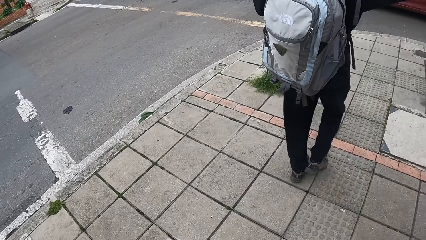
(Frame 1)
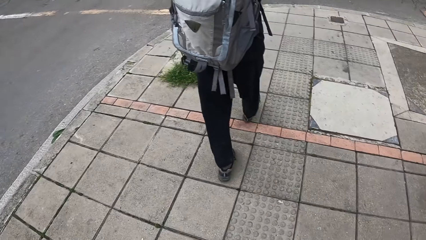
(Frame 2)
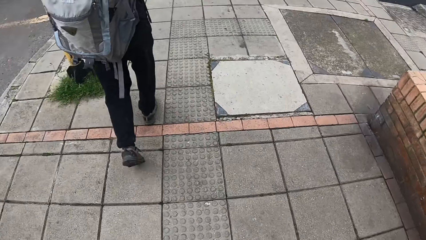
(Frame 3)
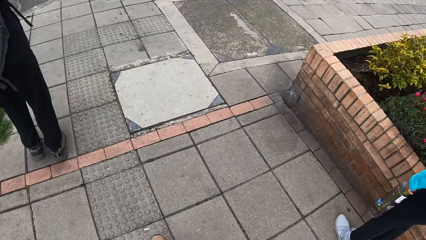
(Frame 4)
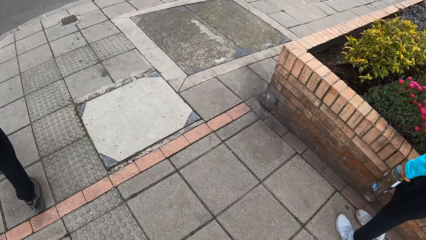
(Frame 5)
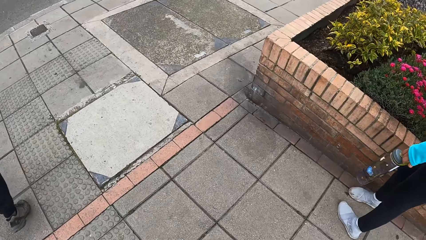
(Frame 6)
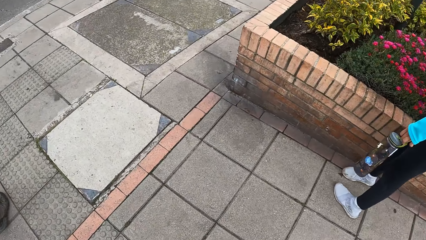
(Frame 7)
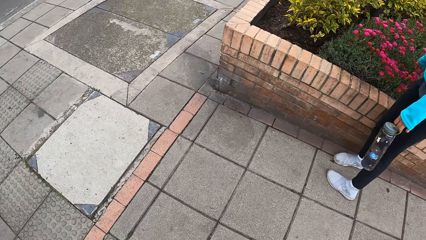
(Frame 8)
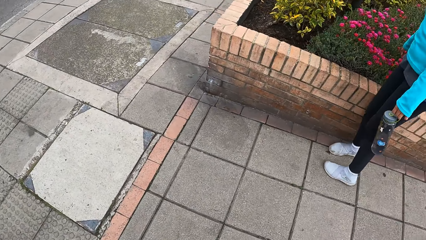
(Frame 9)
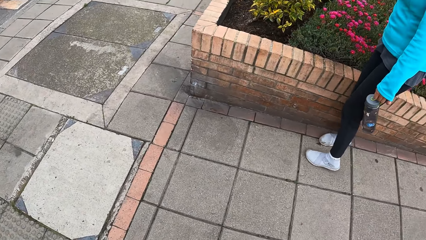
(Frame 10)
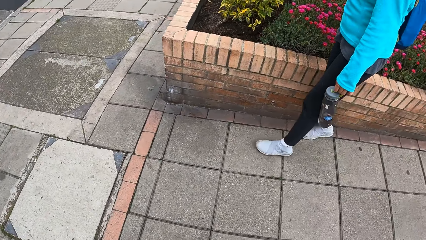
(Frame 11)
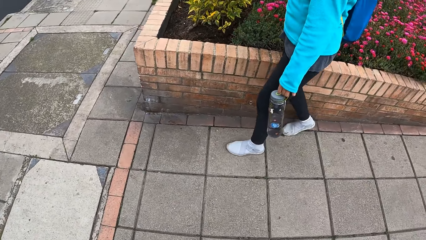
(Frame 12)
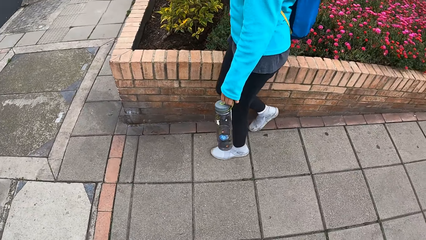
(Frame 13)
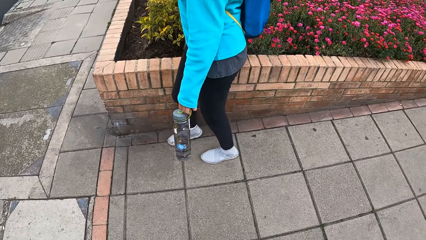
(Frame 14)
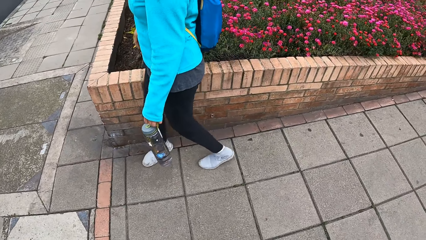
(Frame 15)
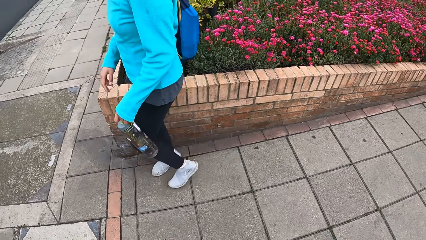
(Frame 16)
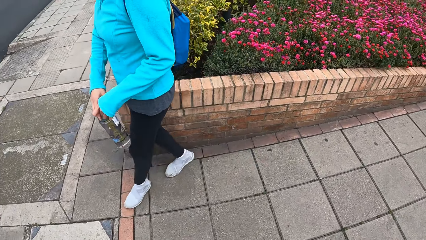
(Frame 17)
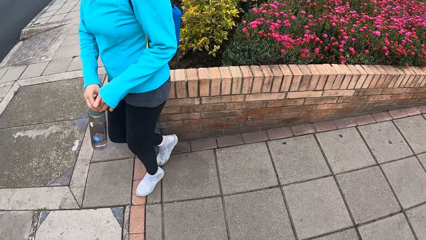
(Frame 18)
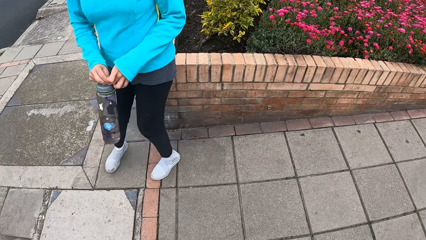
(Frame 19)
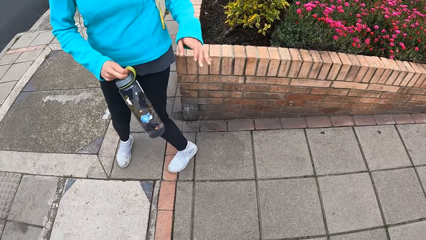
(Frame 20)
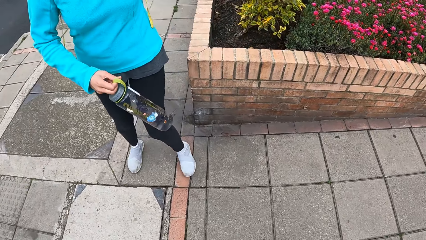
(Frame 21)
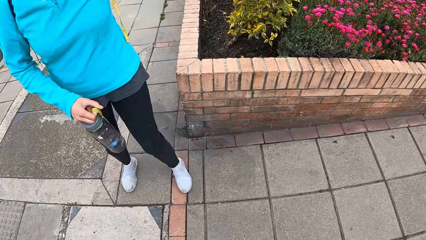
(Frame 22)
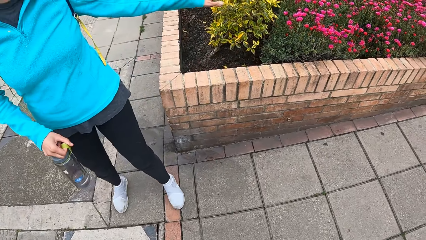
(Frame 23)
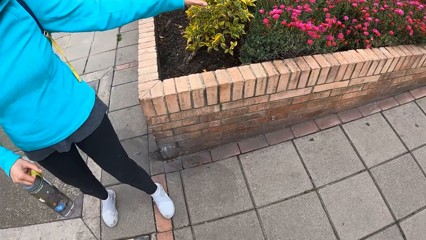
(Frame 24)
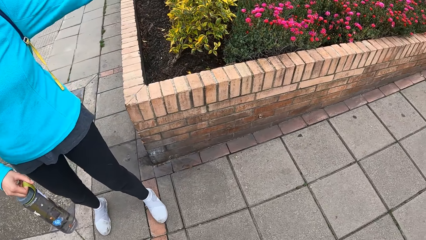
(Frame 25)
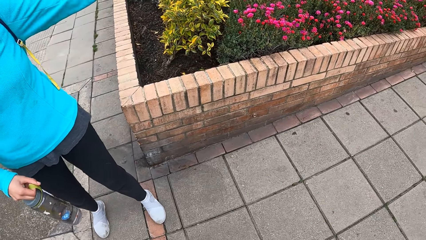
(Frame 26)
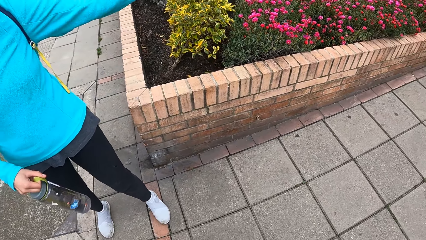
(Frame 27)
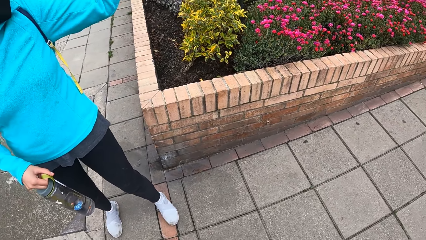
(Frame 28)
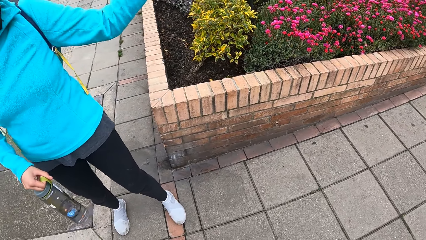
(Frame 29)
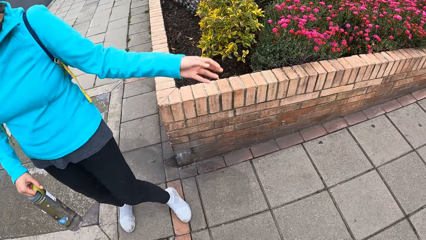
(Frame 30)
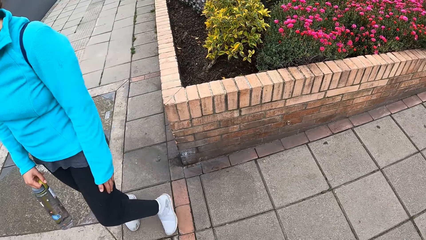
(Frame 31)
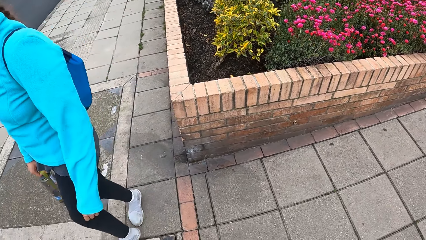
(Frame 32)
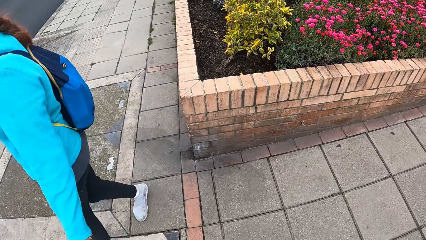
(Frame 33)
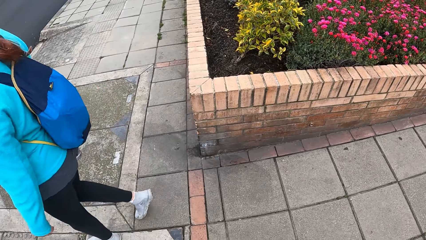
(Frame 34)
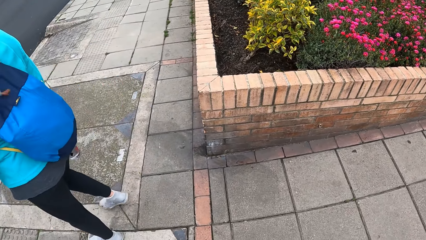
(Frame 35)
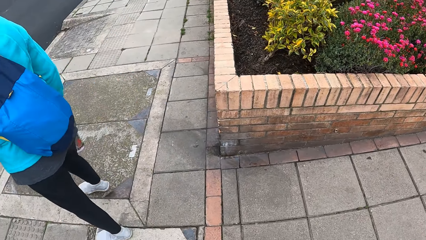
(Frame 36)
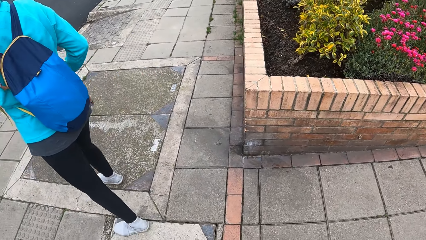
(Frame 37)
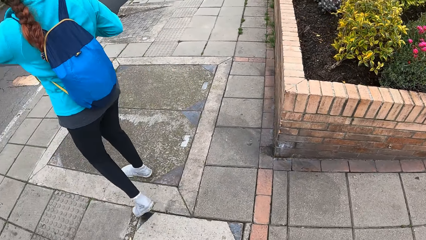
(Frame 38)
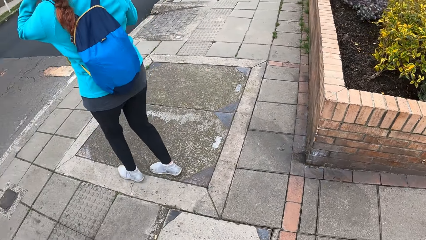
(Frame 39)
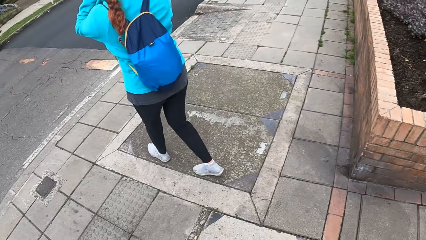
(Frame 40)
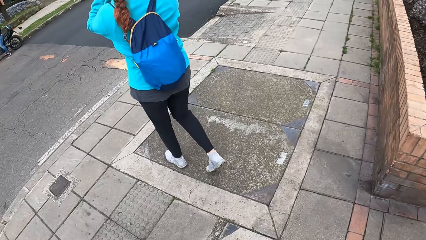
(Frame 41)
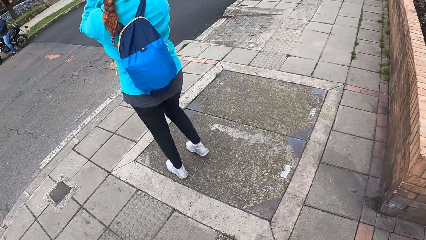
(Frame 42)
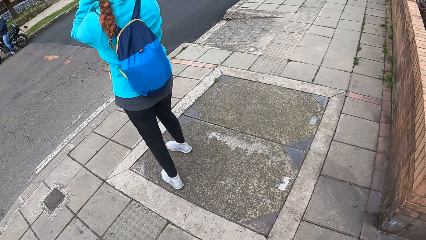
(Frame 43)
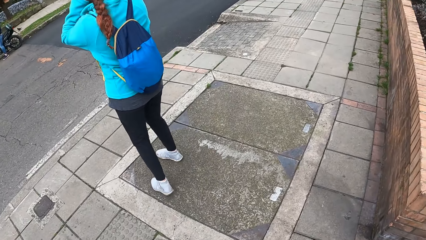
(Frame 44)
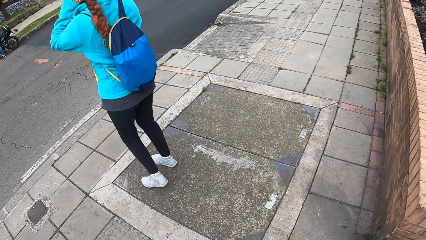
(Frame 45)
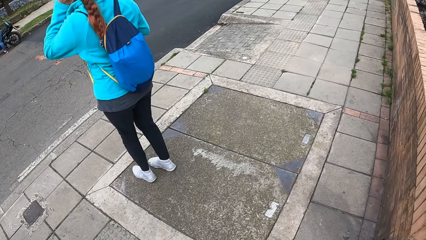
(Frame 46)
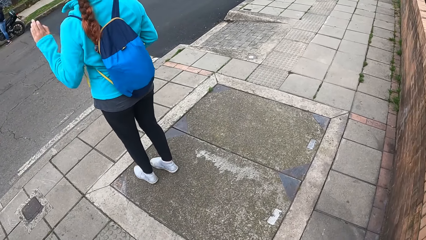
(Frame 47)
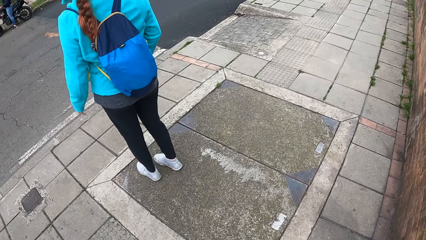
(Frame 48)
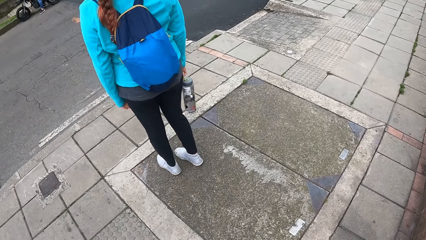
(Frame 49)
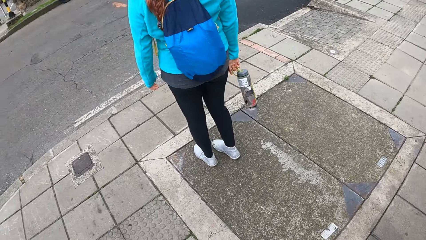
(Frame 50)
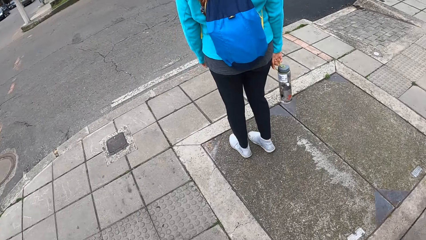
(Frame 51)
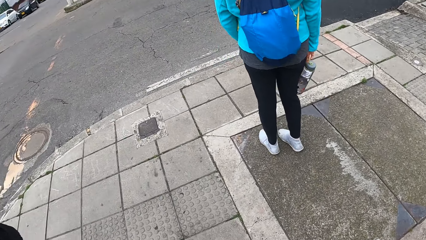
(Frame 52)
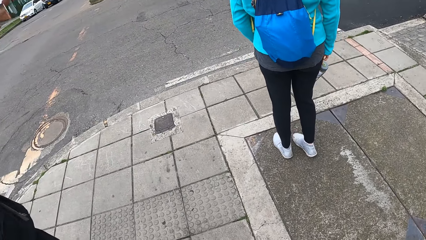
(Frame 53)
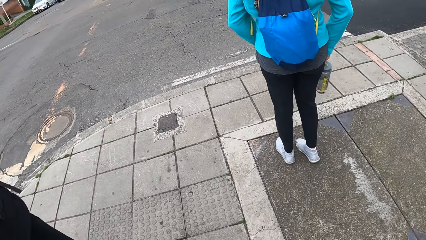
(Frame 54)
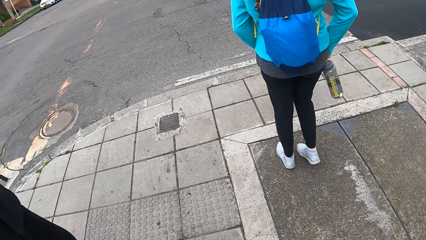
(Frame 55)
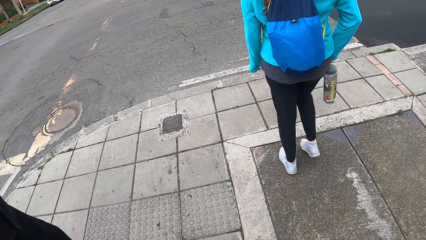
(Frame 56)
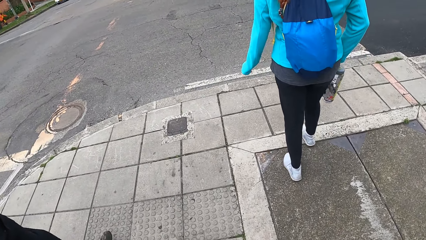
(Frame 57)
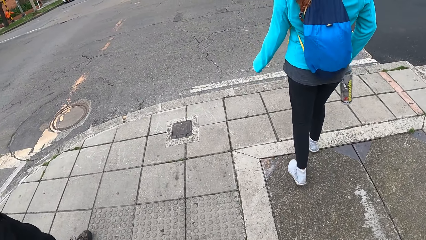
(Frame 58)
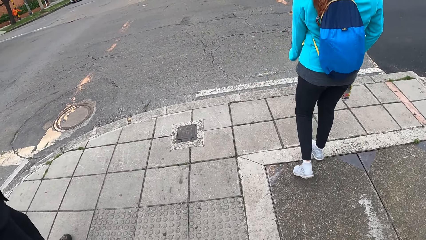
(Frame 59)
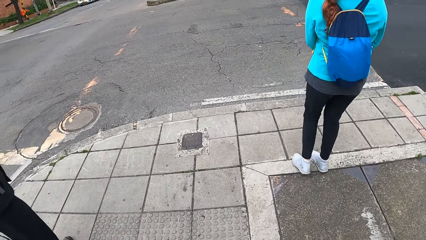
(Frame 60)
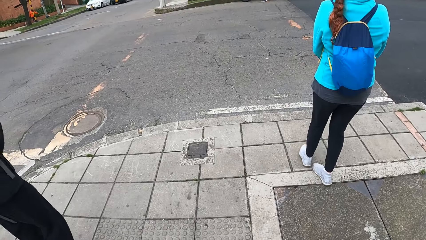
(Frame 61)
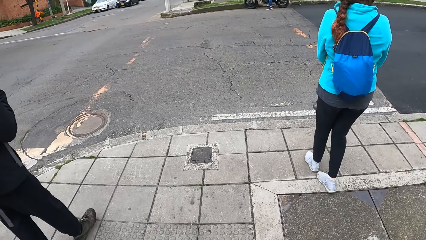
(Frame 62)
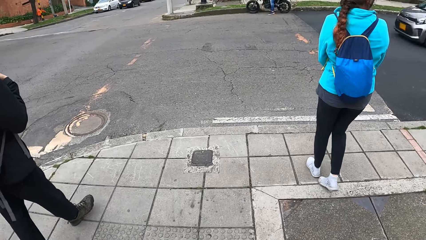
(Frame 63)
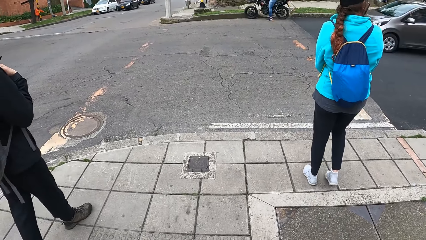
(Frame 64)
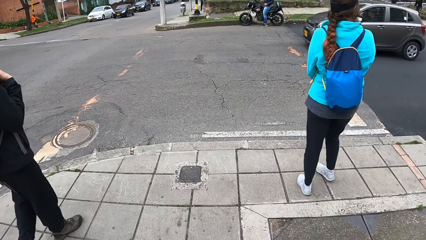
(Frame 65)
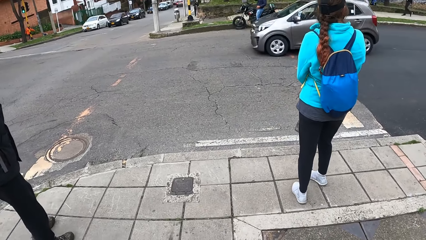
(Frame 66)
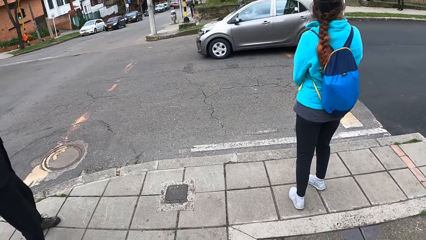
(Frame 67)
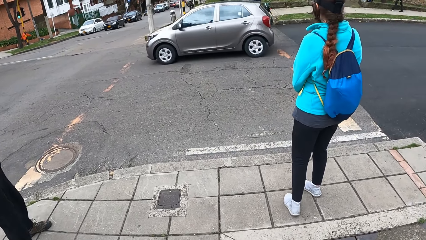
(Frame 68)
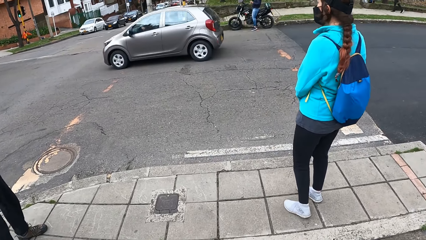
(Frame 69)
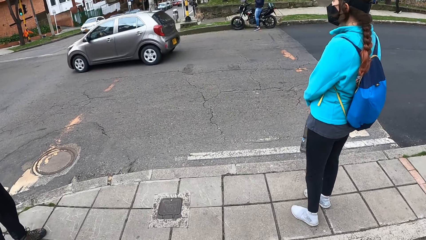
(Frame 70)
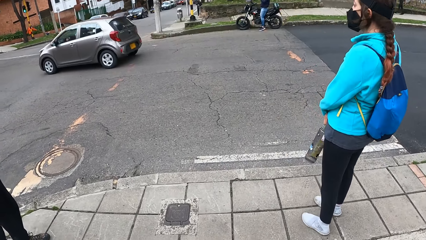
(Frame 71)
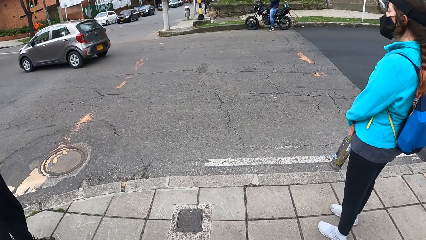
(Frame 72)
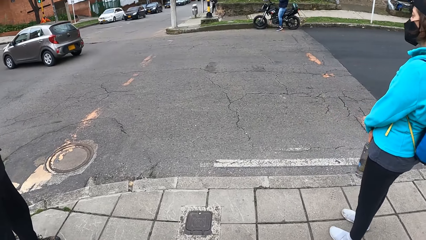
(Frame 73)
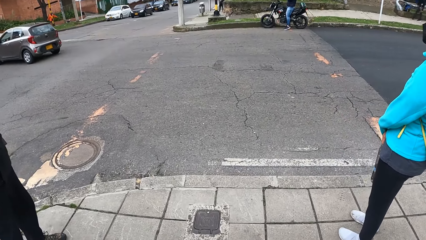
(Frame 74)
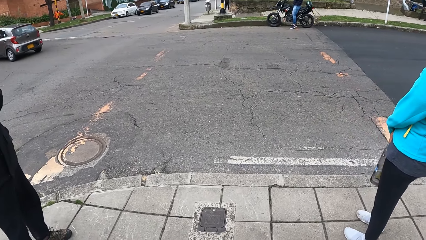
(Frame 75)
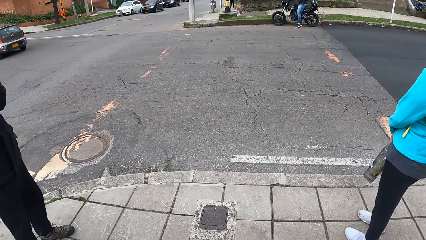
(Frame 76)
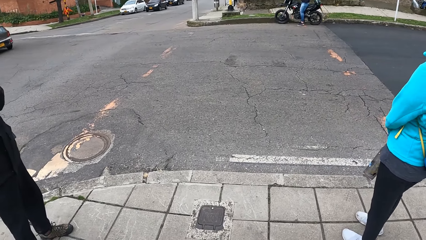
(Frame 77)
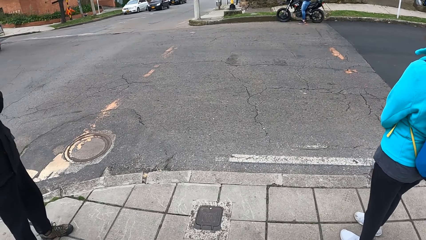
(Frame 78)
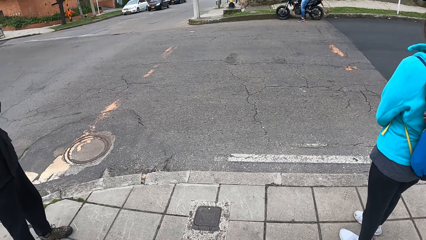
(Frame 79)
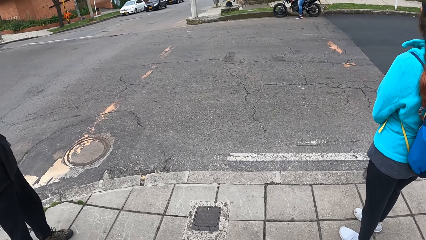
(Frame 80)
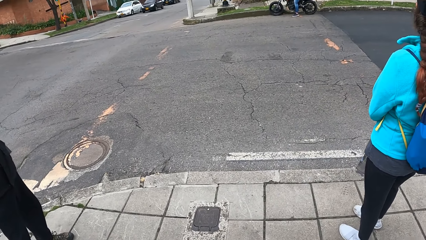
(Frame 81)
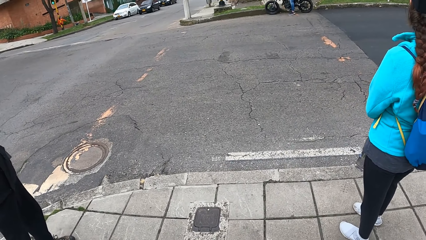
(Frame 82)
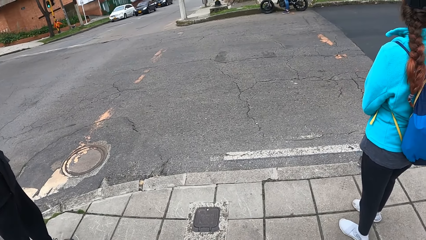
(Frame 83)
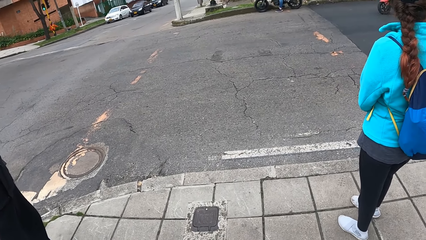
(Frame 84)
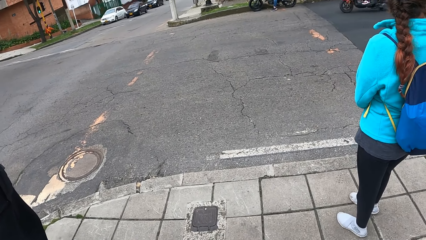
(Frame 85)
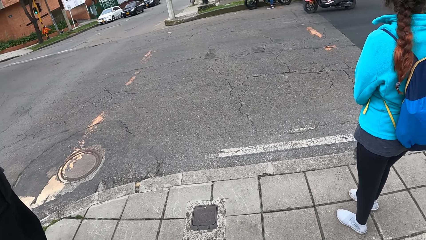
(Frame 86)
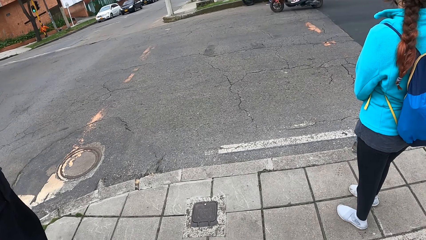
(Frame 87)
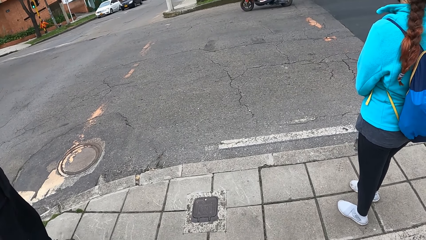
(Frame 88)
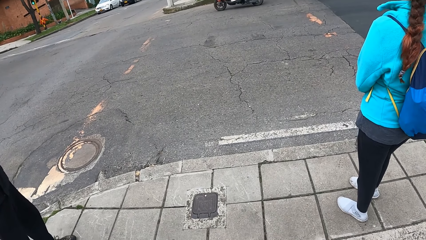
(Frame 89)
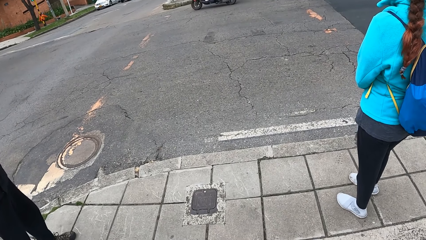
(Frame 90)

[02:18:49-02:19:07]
A woman moves hands. The camera wearer interacts with the woman. The woman moves. The camera wearer stands by the road on the footpath. The woman looks around.
